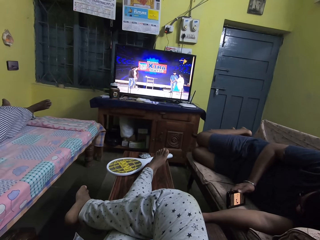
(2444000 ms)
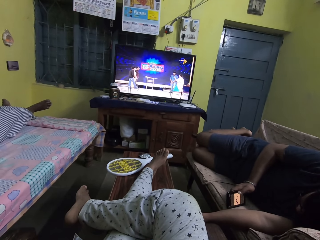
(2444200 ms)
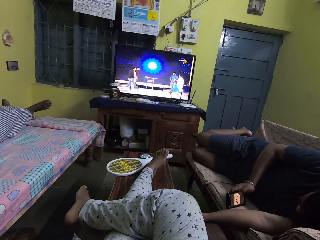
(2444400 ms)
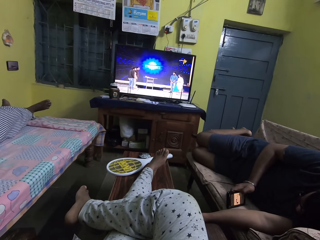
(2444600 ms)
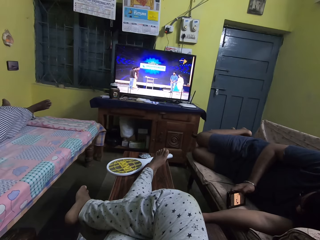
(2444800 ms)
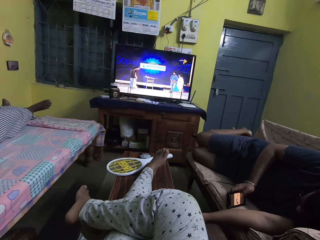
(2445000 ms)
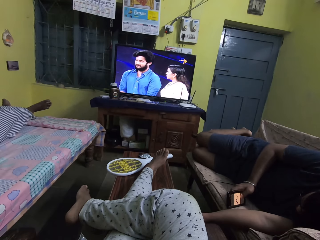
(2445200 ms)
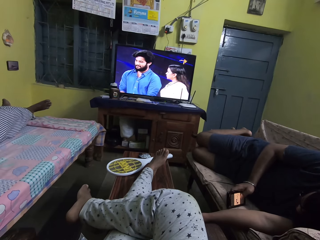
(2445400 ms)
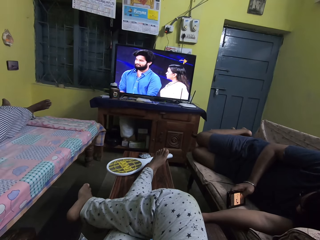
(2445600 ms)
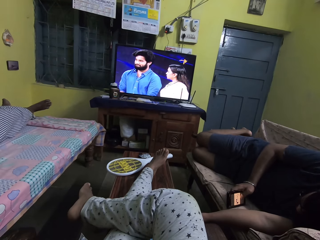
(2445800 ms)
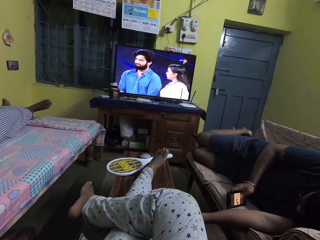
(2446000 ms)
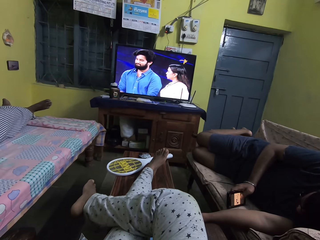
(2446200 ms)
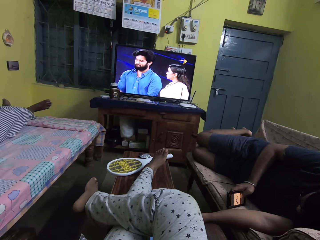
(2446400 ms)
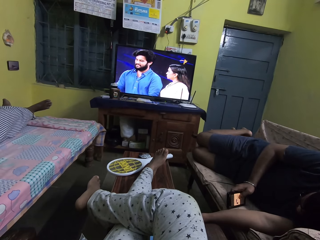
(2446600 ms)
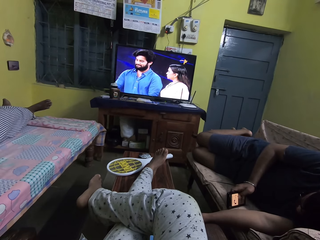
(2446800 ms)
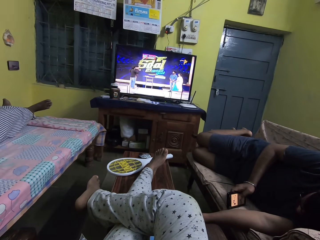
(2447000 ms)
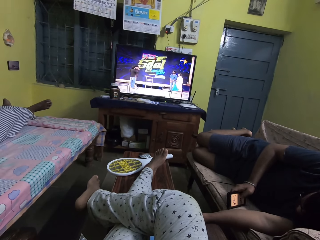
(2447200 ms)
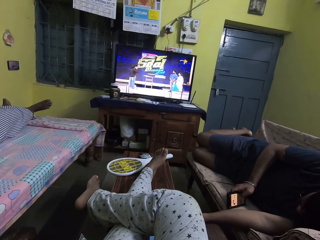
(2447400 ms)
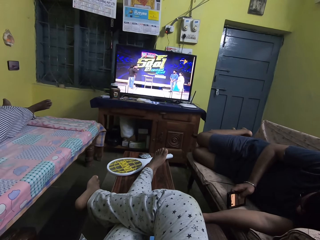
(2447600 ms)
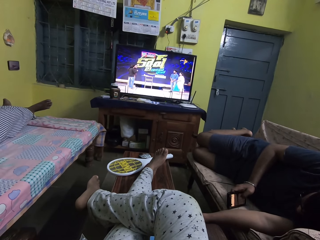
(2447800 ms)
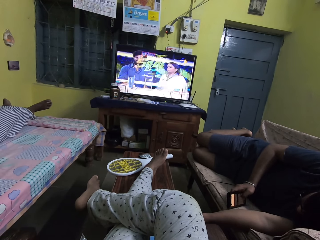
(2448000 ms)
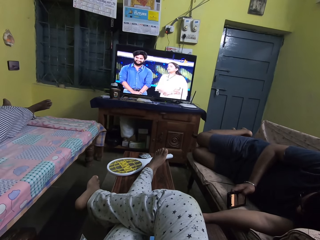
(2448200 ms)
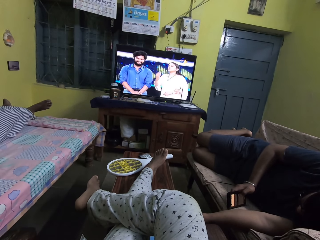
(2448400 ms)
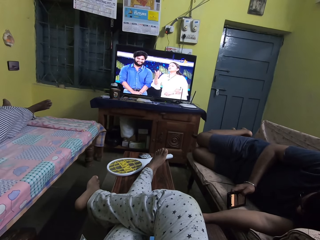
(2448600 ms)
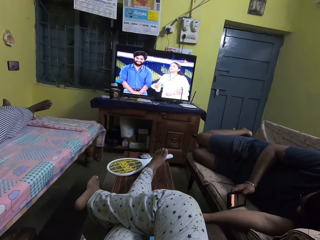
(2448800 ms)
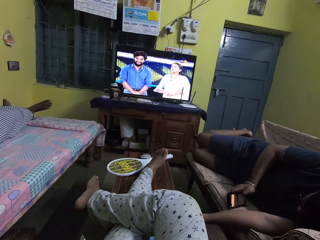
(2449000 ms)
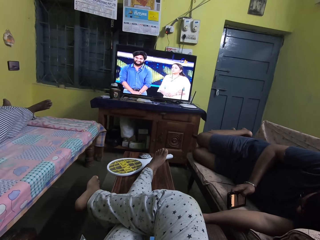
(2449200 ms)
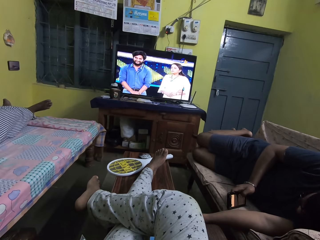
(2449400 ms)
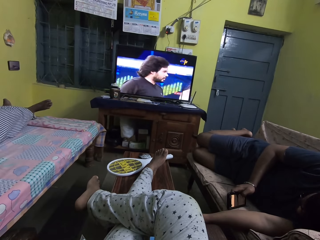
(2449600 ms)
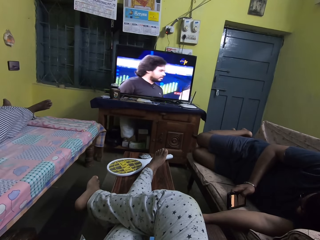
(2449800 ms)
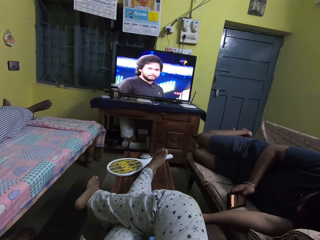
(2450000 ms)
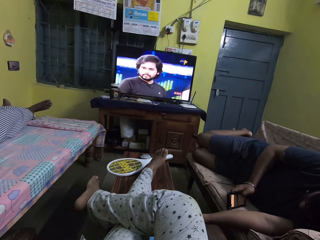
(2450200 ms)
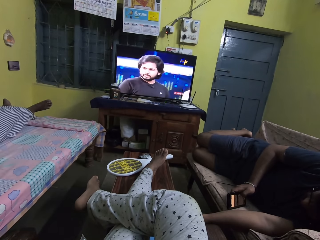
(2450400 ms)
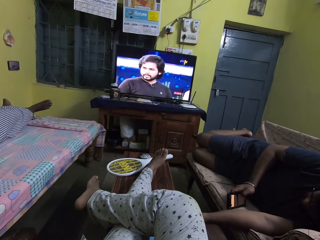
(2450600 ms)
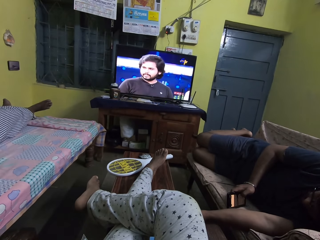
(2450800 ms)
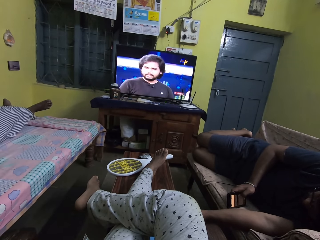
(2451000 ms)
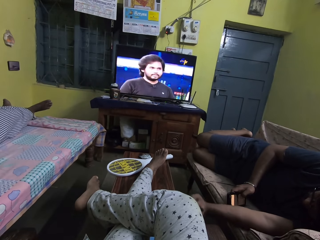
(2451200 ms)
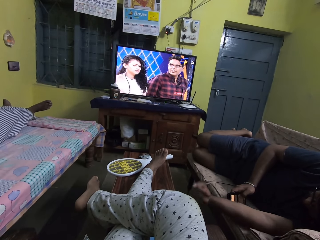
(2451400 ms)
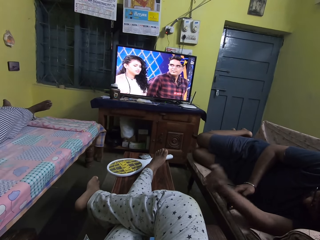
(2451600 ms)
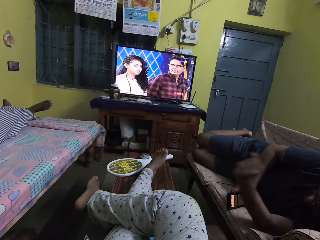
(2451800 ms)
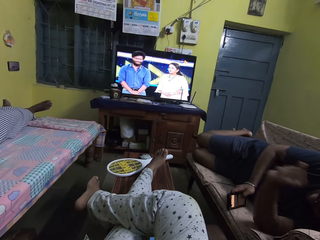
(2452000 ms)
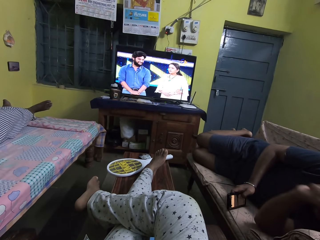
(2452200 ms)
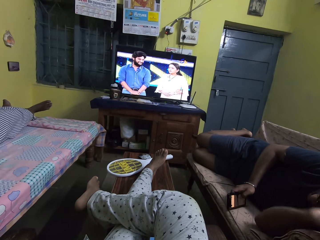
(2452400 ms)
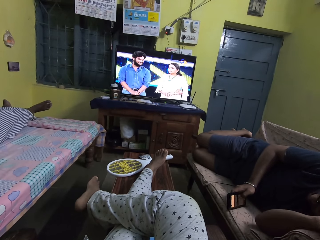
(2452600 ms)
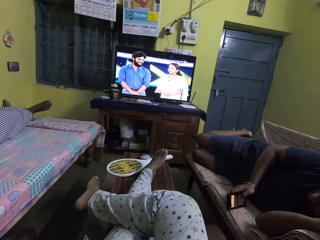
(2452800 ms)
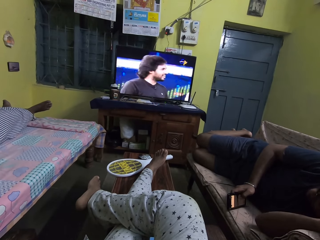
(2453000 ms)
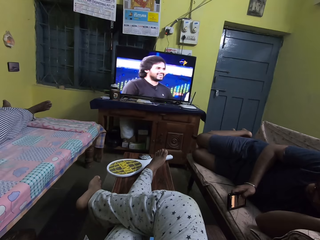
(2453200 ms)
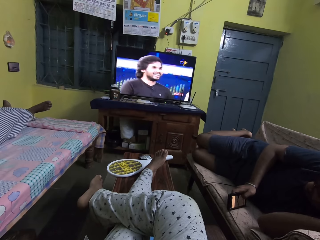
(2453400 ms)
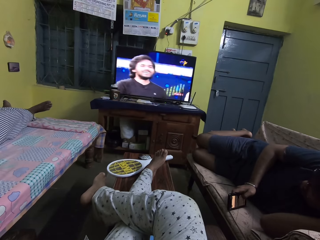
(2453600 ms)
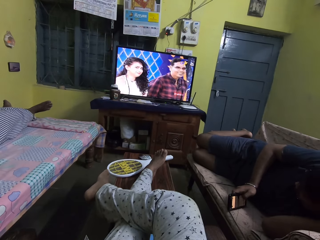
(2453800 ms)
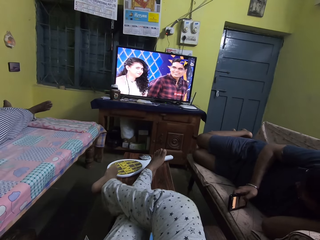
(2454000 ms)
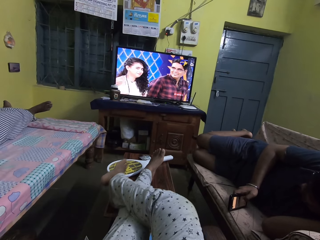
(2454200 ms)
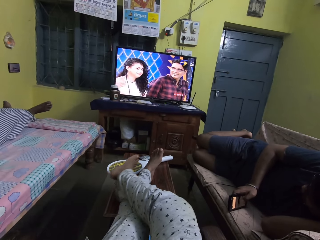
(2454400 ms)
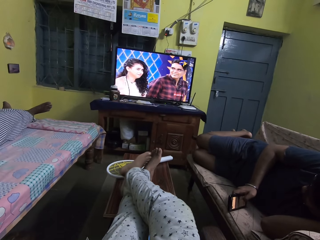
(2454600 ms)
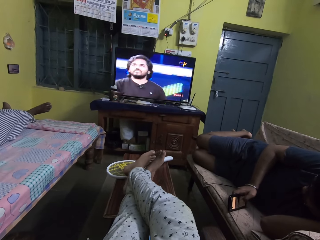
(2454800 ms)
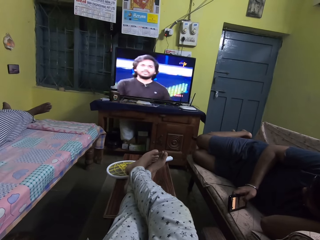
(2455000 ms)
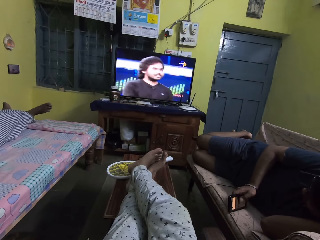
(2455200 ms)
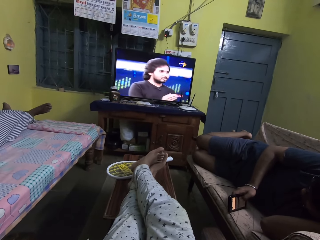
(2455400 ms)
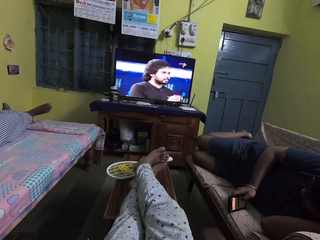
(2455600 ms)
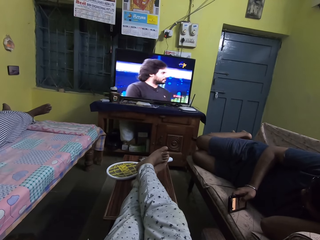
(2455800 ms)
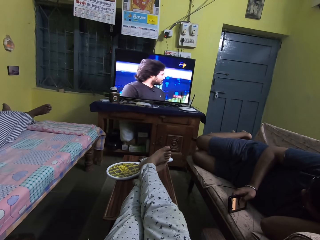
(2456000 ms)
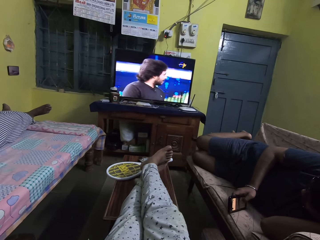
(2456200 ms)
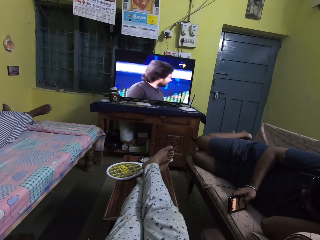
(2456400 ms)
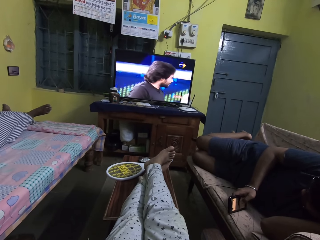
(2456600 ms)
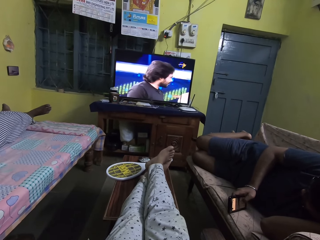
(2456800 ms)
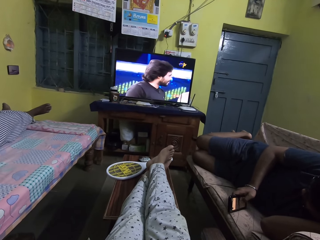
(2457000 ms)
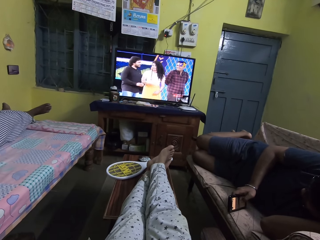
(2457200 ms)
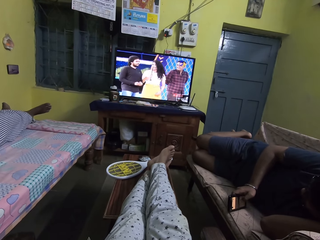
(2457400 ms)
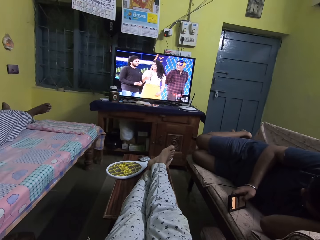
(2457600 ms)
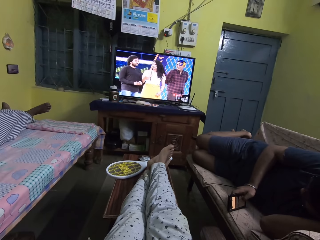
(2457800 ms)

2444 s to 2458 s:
The camera wearer adjusts her right leg on the table.

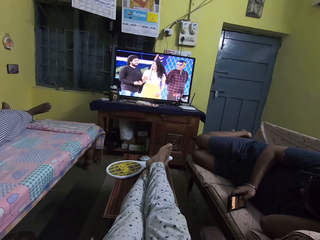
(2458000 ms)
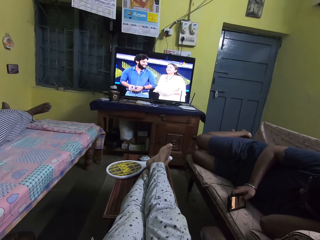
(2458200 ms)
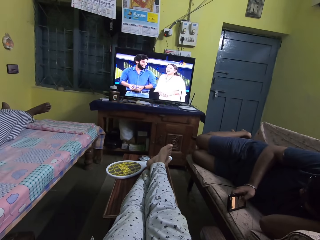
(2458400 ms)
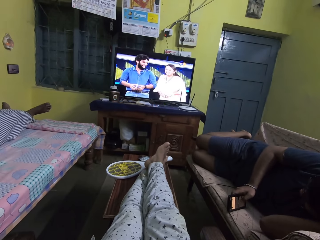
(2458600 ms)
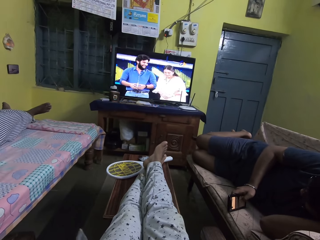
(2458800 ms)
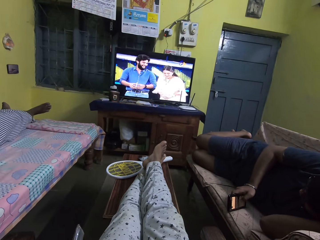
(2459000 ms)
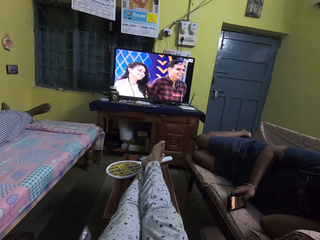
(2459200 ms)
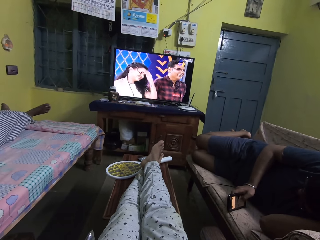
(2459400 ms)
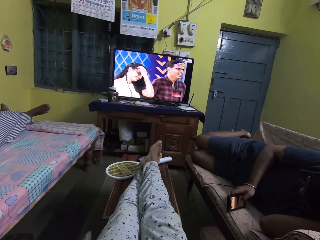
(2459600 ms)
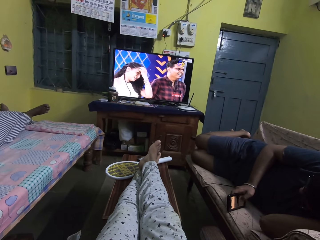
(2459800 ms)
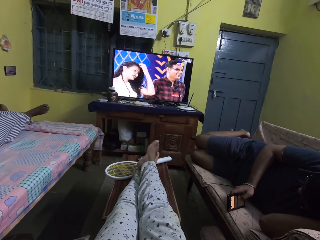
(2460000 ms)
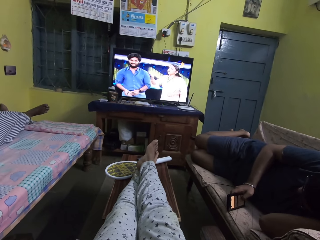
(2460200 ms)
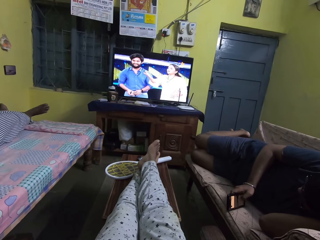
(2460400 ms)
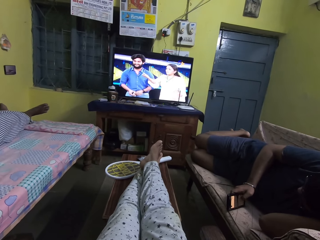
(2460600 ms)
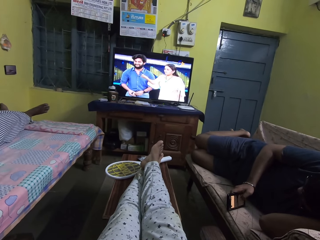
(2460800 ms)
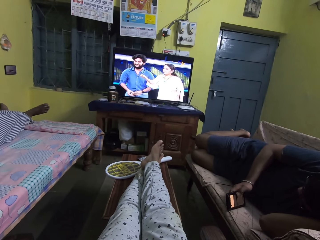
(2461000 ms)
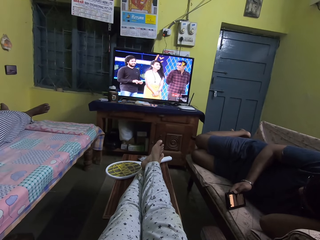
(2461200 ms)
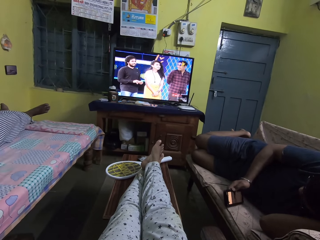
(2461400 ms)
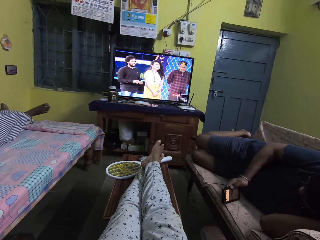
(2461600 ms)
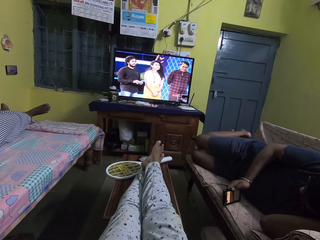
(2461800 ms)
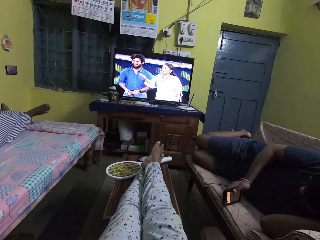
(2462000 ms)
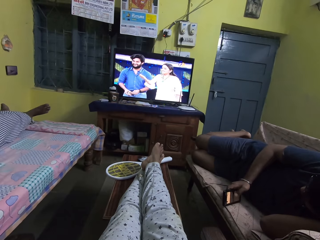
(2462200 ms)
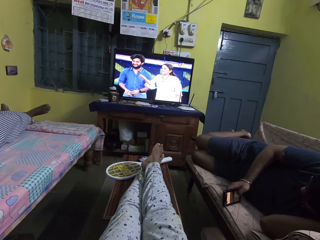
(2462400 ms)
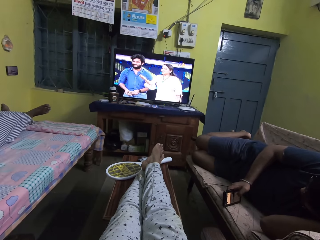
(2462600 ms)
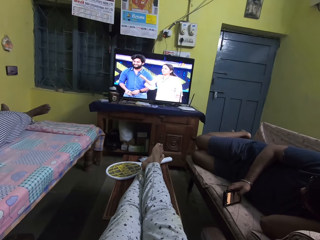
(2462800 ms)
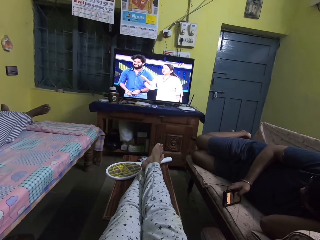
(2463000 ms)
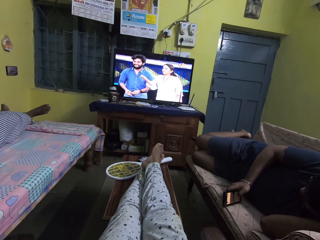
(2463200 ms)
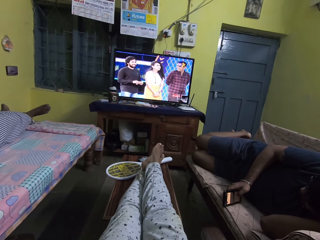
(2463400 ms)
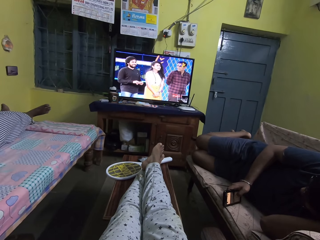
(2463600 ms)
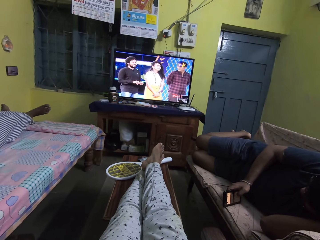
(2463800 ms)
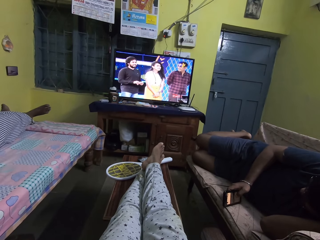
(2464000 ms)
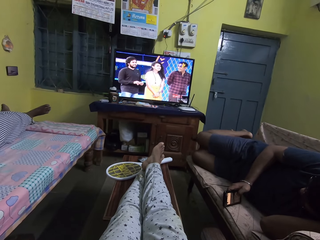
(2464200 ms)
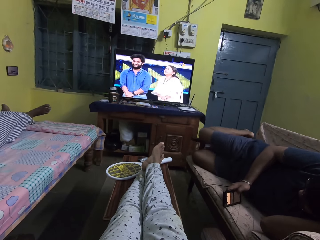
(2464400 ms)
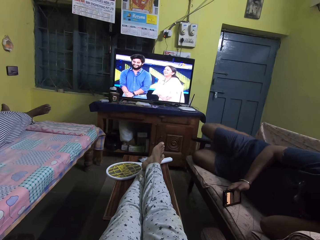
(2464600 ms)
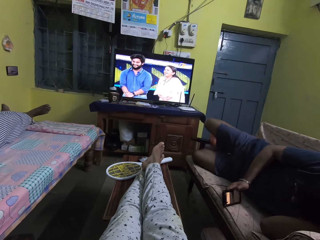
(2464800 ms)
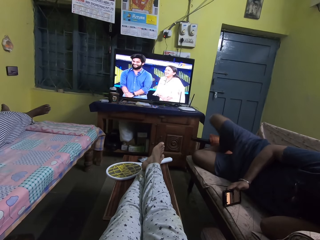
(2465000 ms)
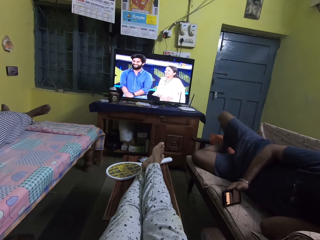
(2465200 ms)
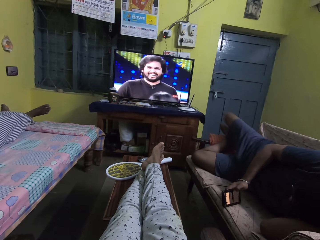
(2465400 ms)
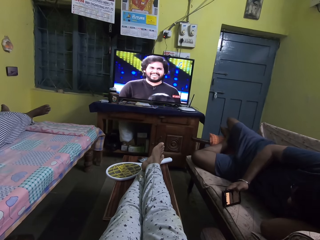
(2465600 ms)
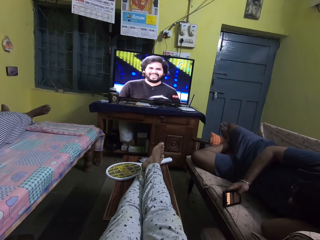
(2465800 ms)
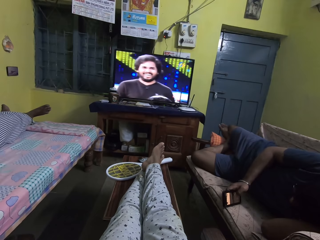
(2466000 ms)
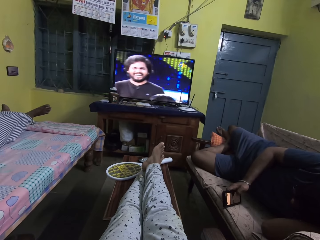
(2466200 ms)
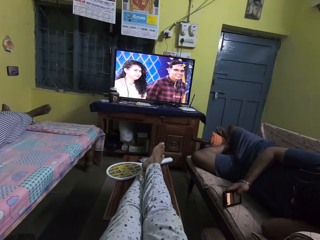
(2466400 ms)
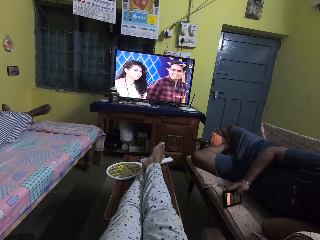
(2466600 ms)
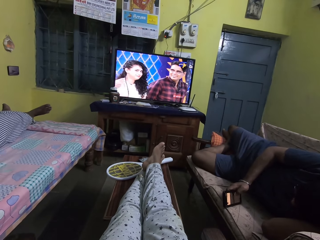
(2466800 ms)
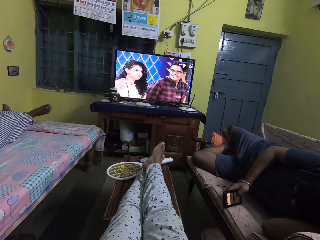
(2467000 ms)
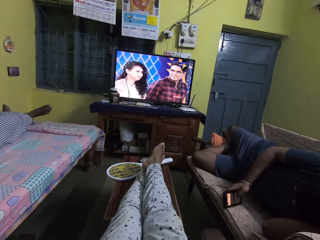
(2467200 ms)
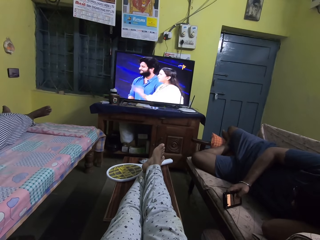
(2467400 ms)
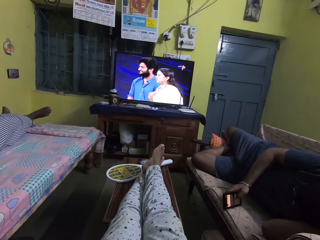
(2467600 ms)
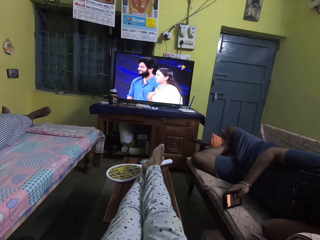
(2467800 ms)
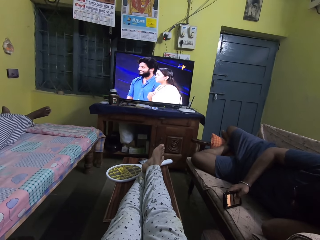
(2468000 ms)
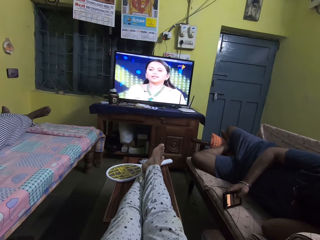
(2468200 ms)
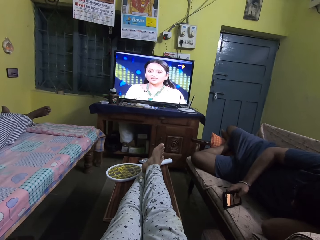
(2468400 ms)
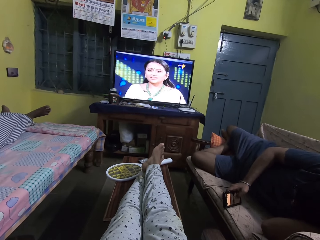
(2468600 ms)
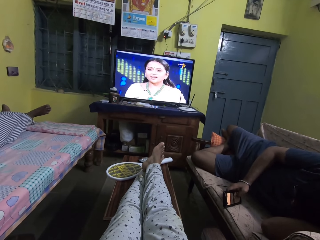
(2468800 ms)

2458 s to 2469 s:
The camera wearer watches television.
